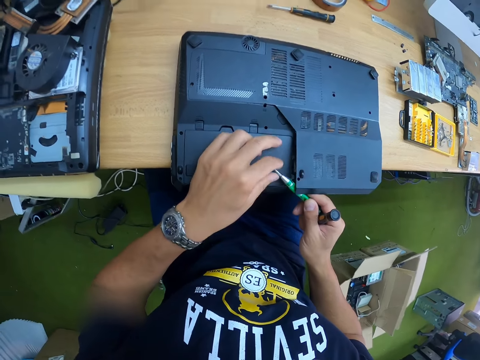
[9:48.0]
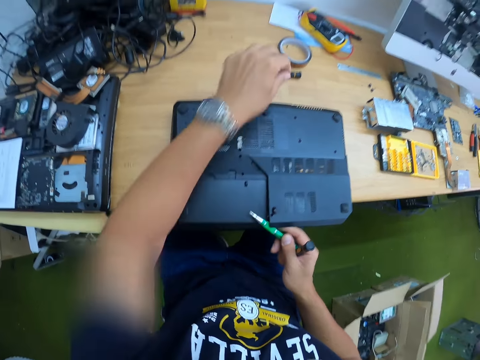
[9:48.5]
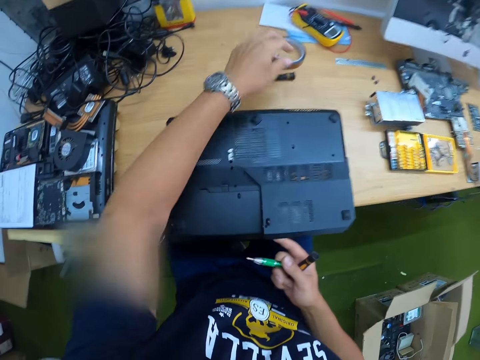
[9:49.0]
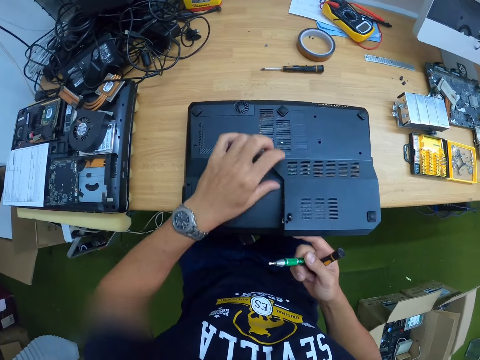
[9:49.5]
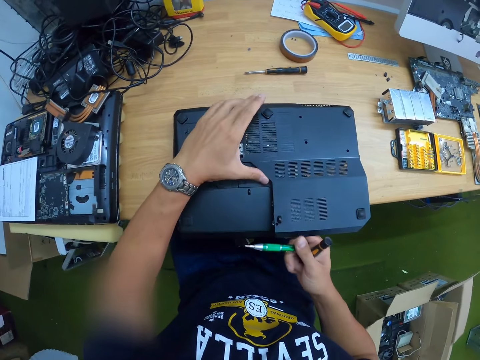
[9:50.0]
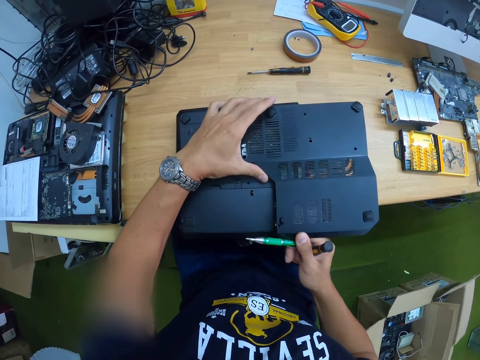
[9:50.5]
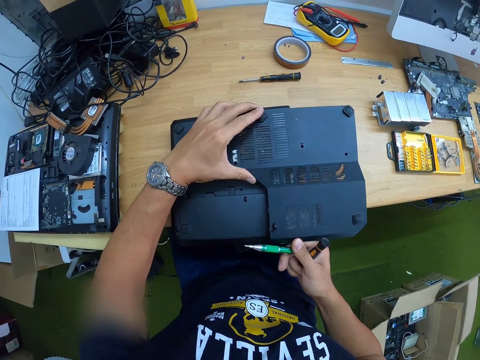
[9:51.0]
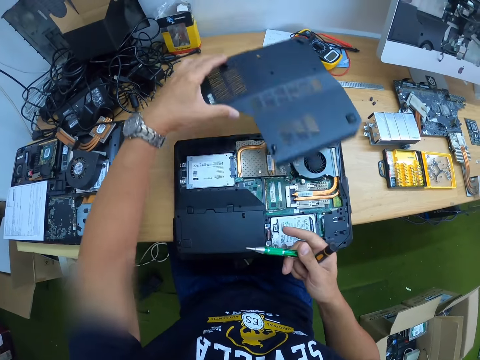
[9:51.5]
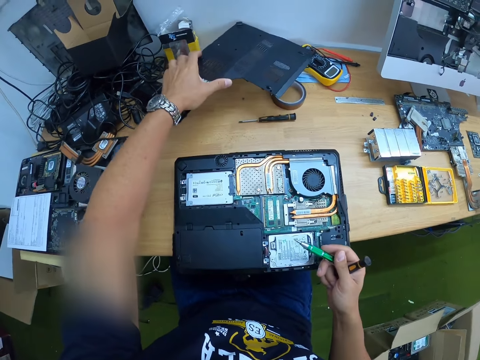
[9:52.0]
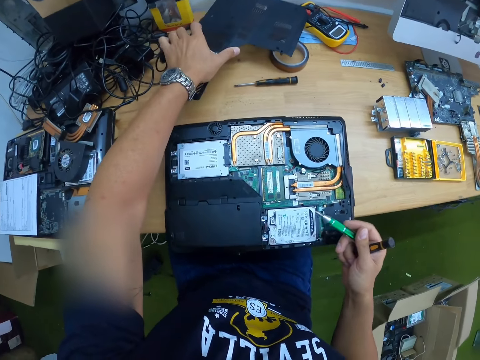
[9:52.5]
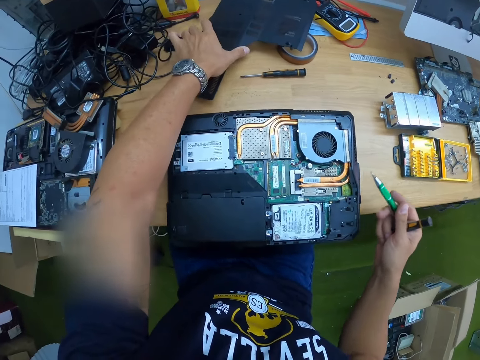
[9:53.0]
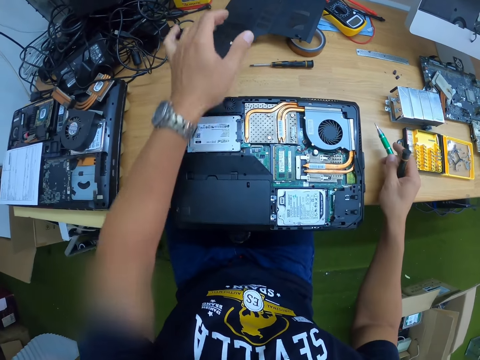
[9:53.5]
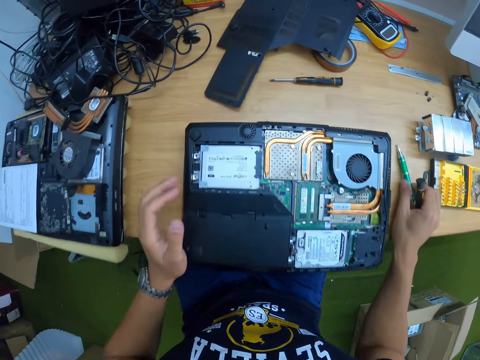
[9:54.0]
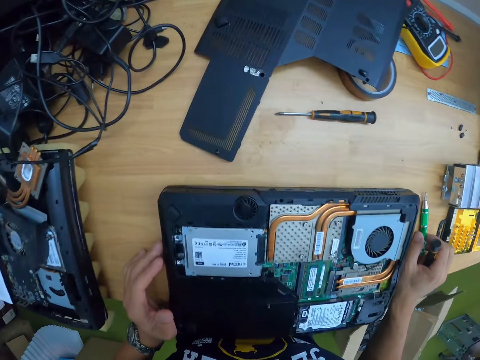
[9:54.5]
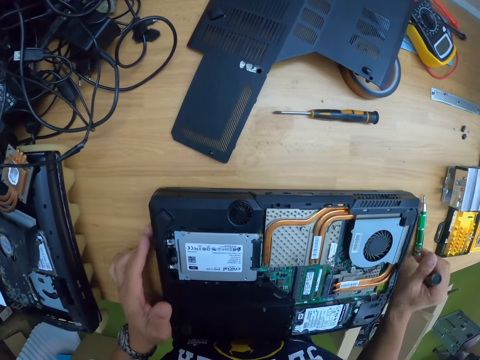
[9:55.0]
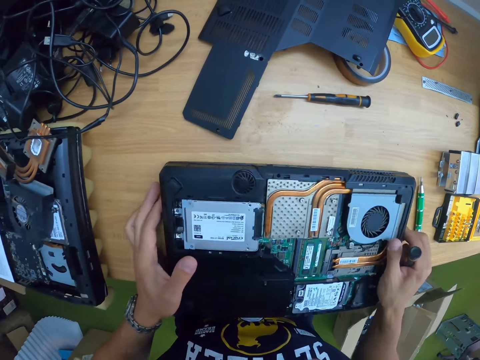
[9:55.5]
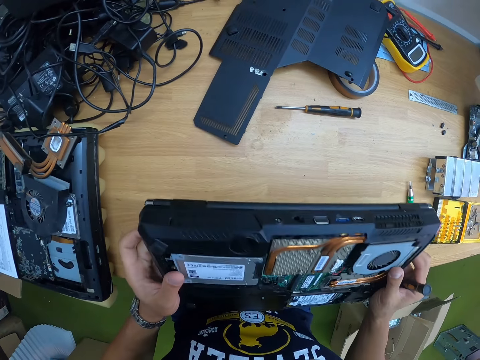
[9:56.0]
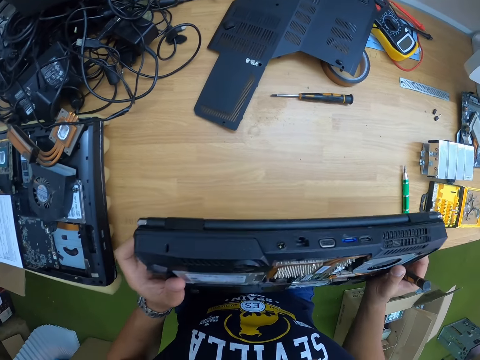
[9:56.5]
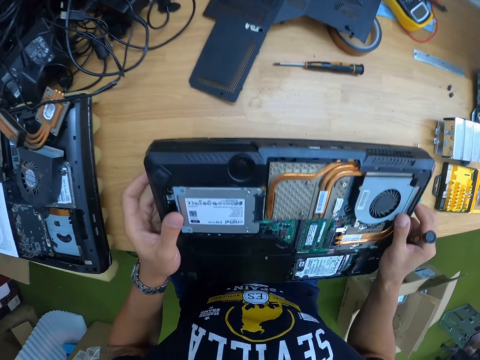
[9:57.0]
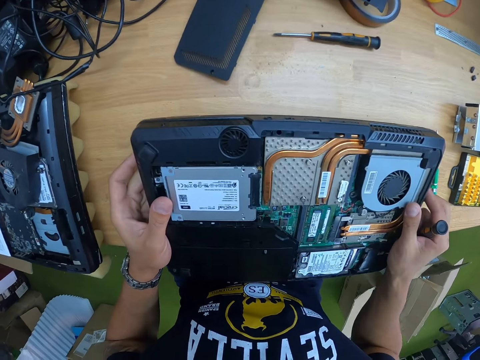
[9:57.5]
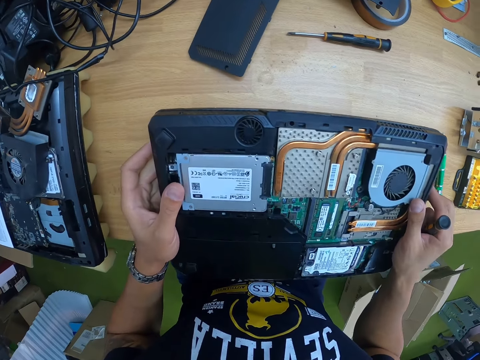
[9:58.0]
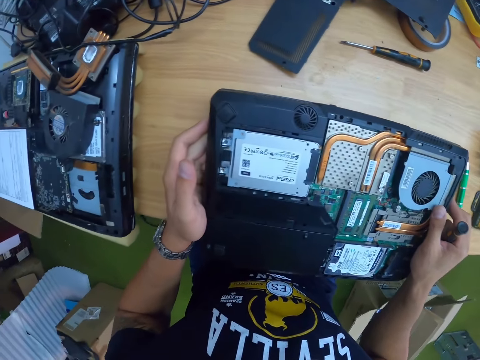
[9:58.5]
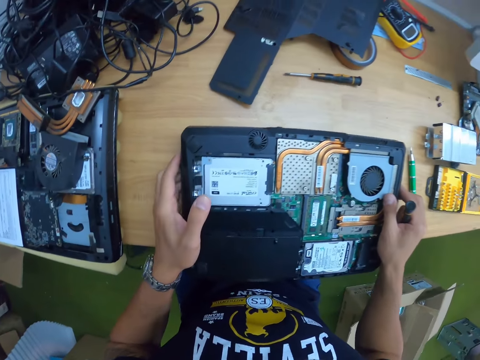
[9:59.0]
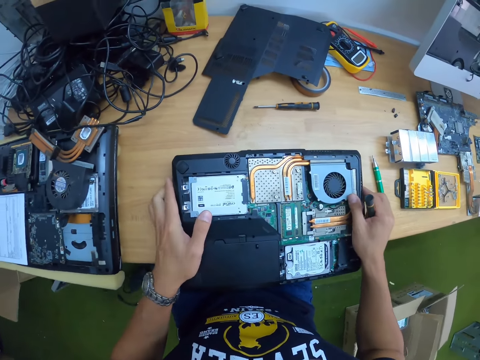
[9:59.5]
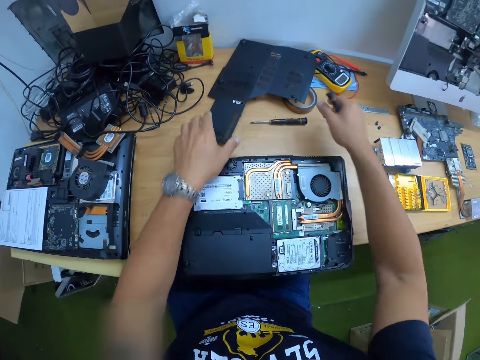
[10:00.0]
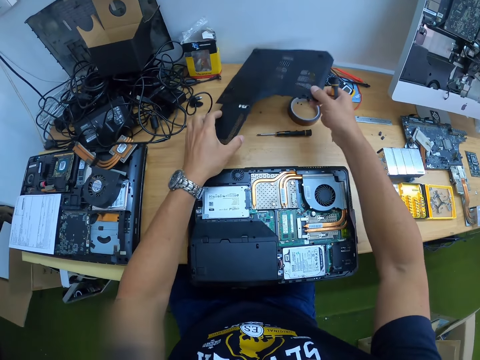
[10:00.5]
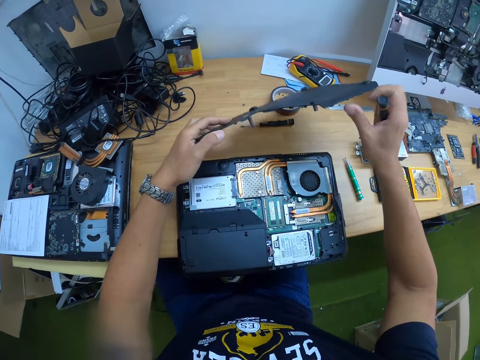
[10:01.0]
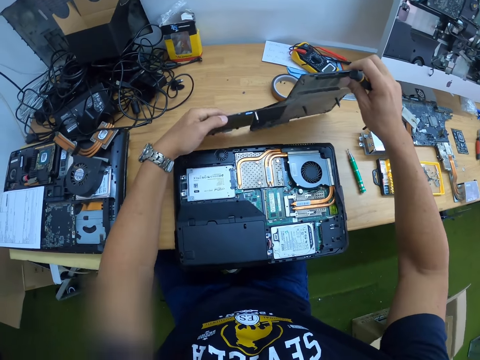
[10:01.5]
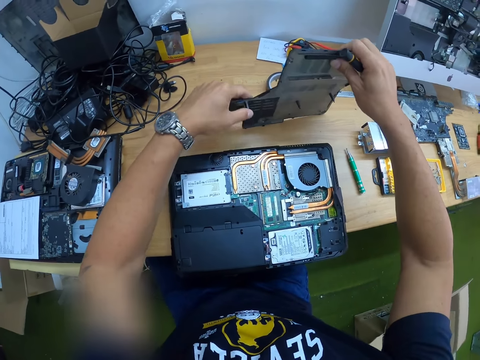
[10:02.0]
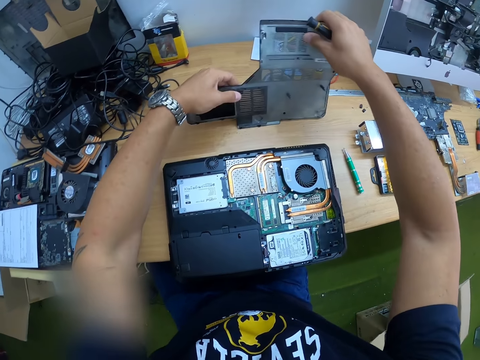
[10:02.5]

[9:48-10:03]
The camera wearer removes a bolt from the tip of the green screwdriver with his left hand. He drops the bolt in his left hand on the table. He opens the laptop cover from the laptop with both hands. He drops the laptop cover in his left hand on the table. He drops the green screwdriver in his right hand on the table. He raises the laptop from the table with both hands. He checks the laptop in his hands. He drops the laptop in his hands on the table. He picks up the laptop cover on the table with both hands. He turns the laptop cover in his hands.

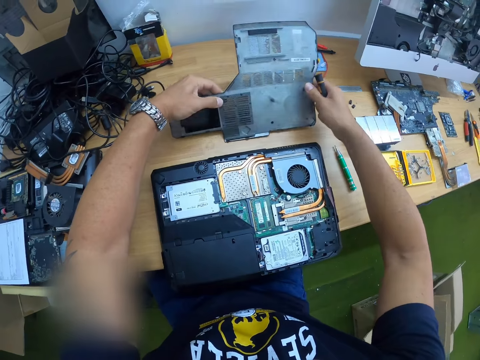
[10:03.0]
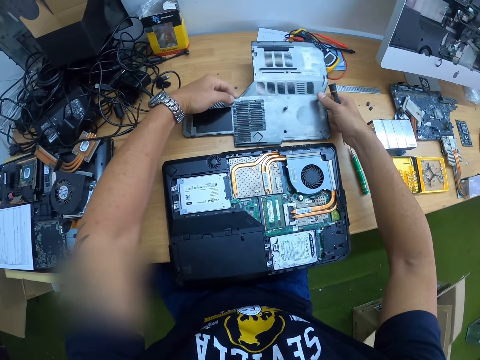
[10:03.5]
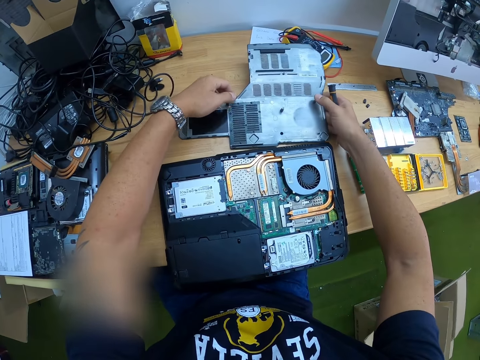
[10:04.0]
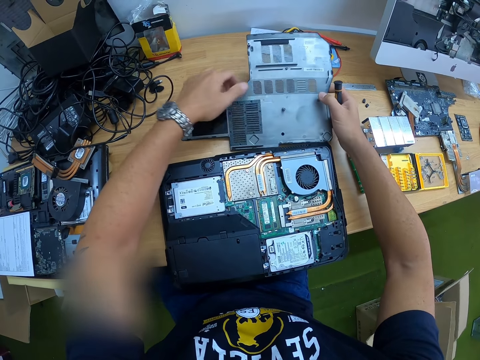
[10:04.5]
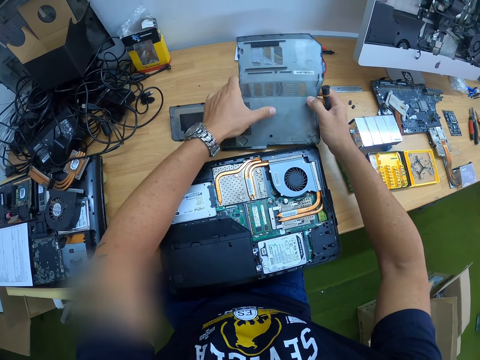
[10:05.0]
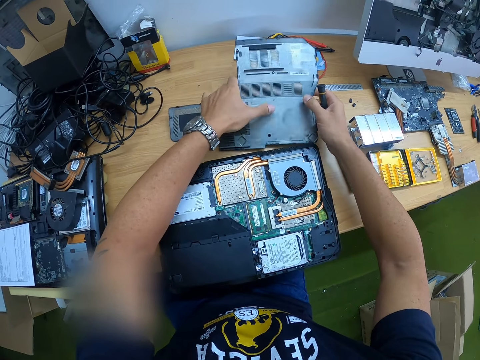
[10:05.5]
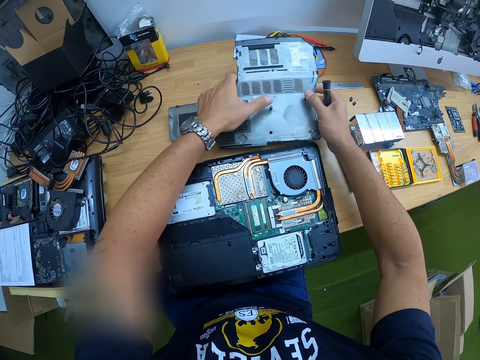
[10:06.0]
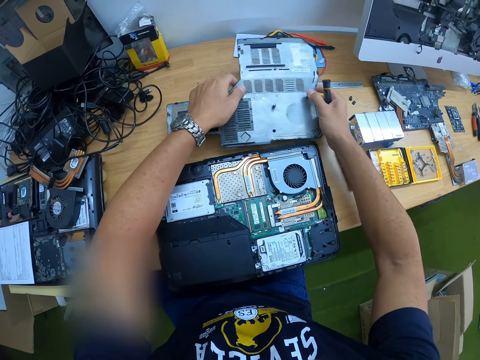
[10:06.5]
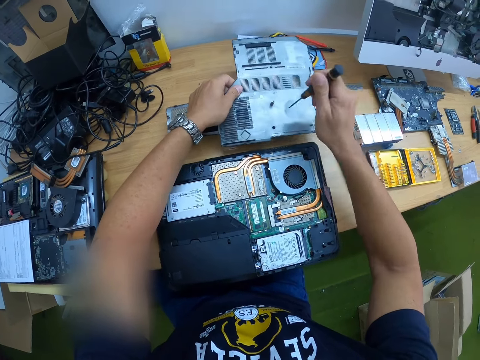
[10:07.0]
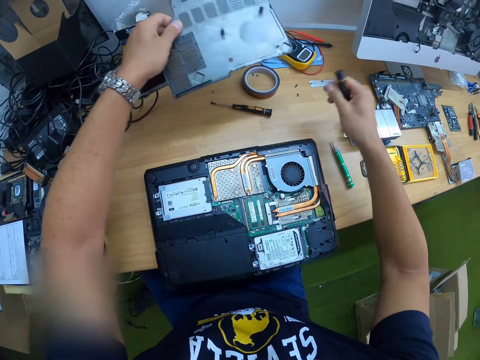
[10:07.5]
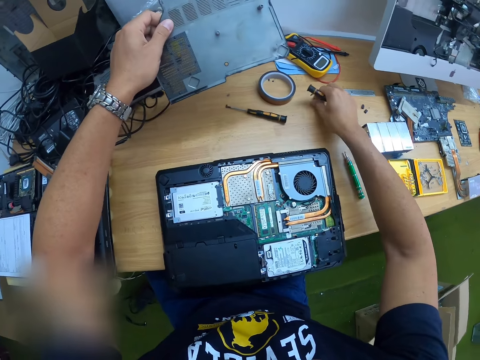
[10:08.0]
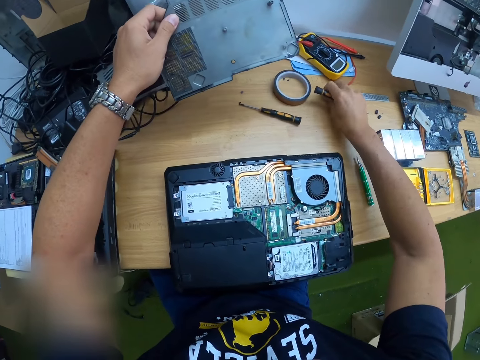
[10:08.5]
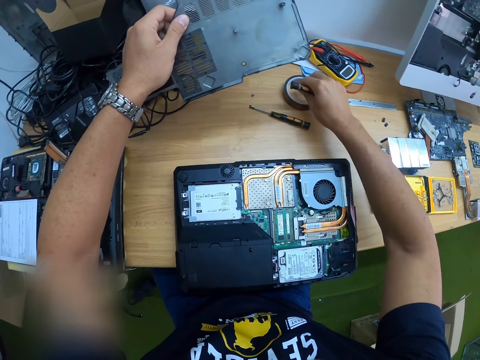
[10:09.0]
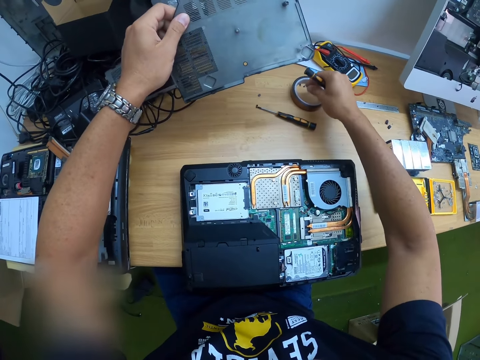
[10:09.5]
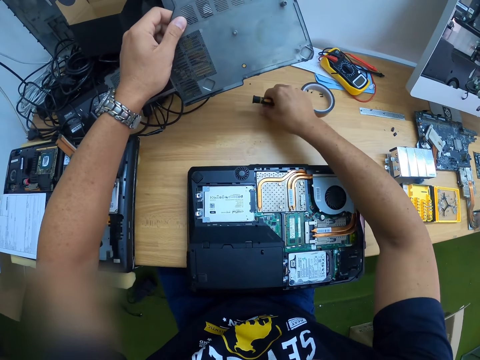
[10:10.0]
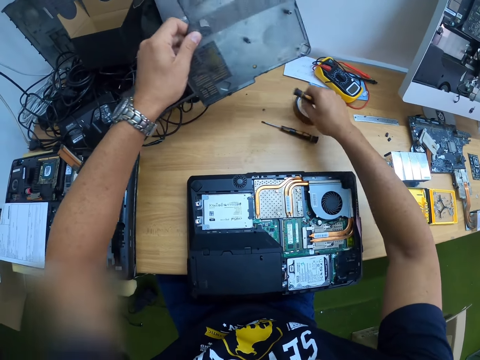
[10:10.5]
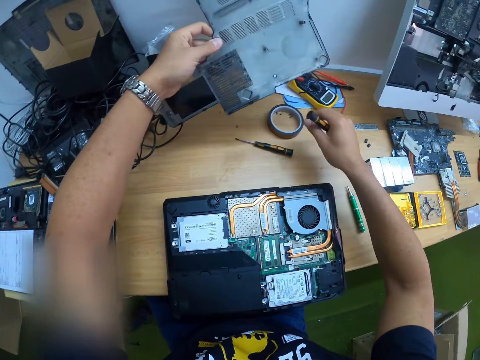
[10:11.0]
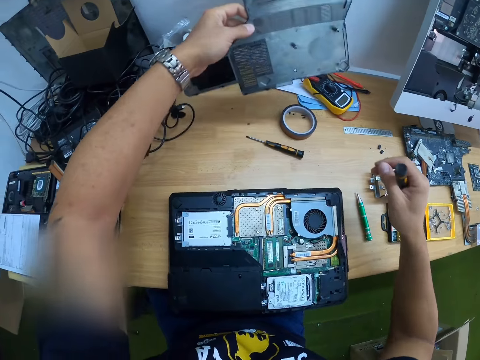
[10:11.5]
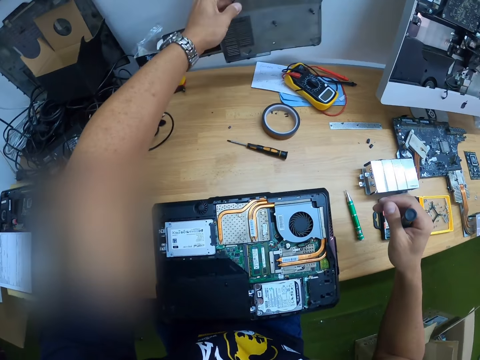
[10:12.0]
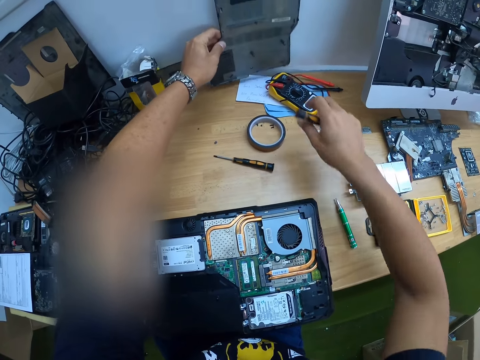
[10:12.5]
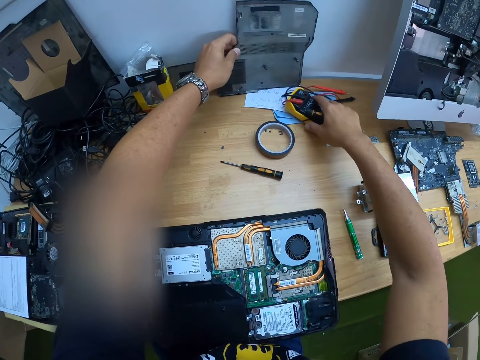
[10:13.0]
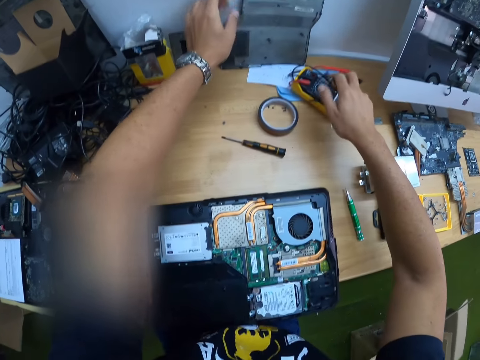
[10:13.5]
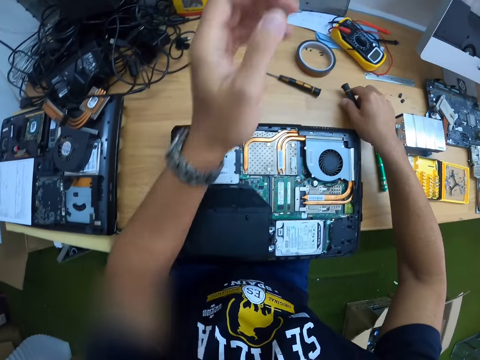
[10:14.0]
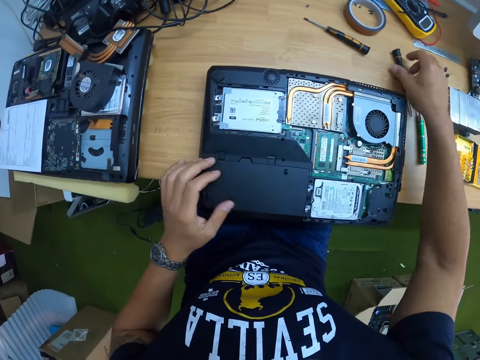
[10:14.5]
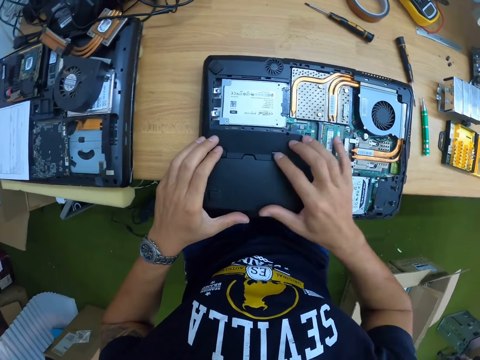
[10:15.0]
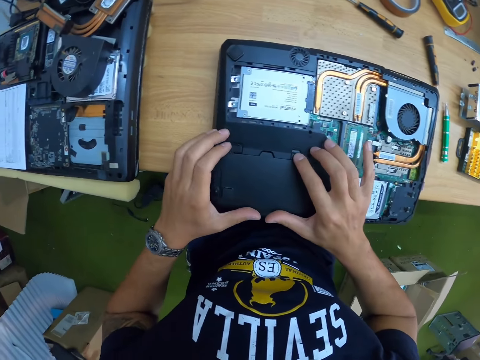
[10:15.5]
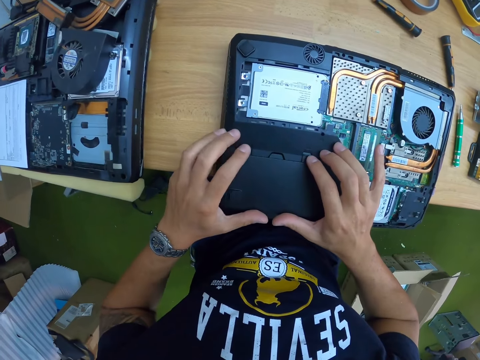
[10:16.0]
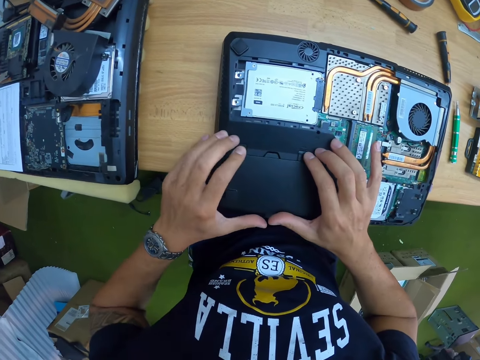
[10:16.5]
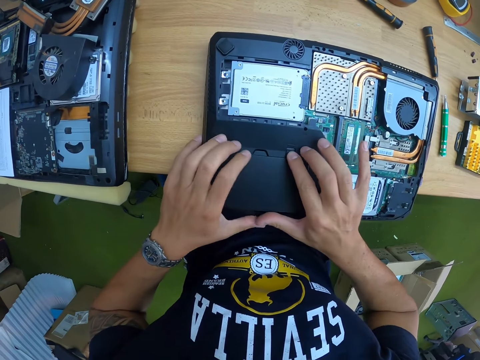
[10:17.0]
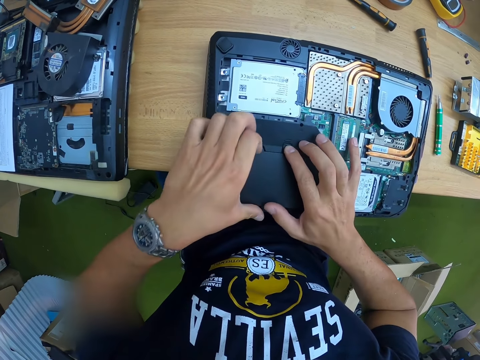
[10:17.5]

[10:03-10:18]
The camera wearer drops the laptop cover in his hands on the table. He feels the surface. He picks up a bolt on the table with his right hand. He picks up the bolt from the table with his right hand. He drops the bolts in his right hand on the table. He picks up the bolt from the table with his right hand. He drops the bolts in his right hand on the table. He places the laptop cover in his left hand on the table. He moves a tool pack on the table with his right hand. He drops the pin mouth screwdriver in his right hand on the table. He touches a battery panel on the laptop with both hands. He holds the laptop. He removes the battery panel from the laptop with both hands.
